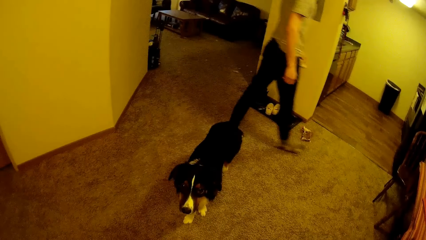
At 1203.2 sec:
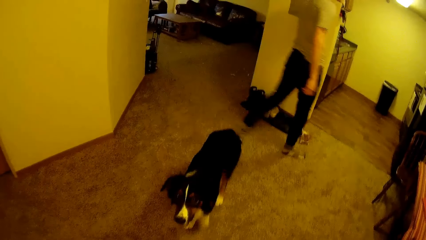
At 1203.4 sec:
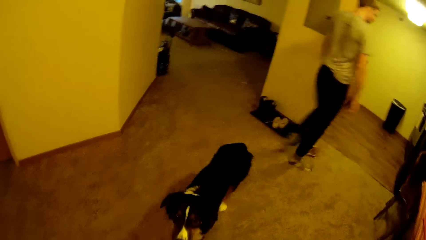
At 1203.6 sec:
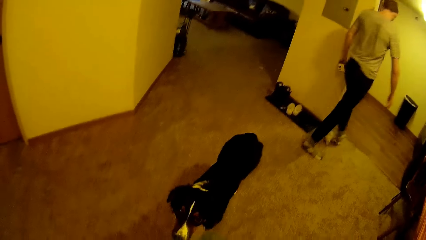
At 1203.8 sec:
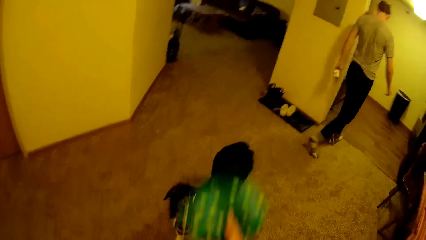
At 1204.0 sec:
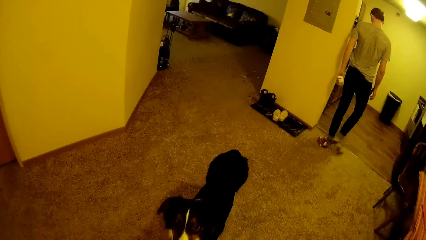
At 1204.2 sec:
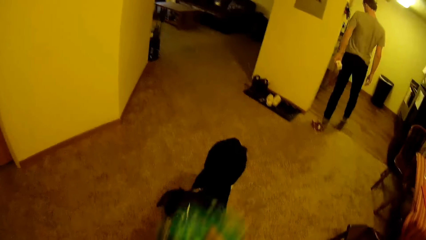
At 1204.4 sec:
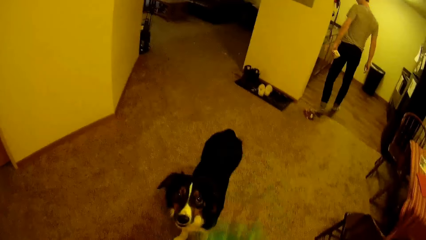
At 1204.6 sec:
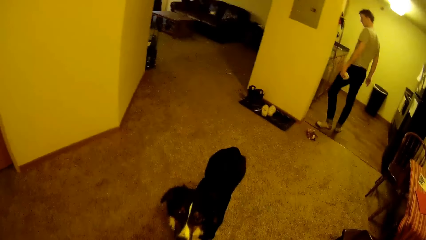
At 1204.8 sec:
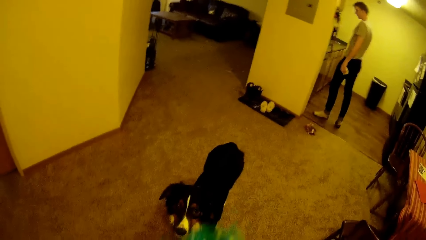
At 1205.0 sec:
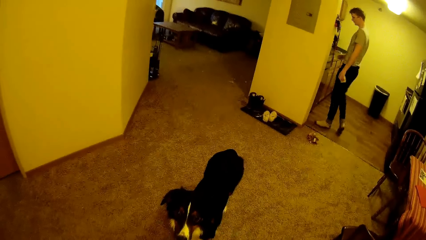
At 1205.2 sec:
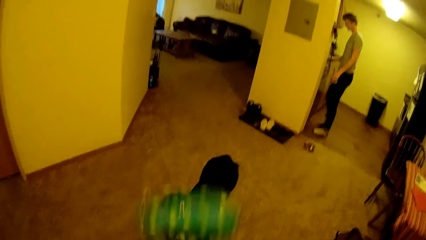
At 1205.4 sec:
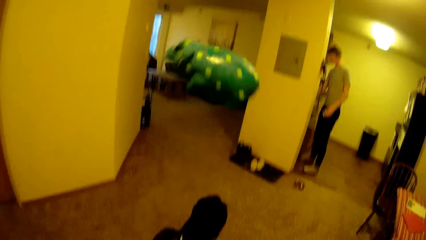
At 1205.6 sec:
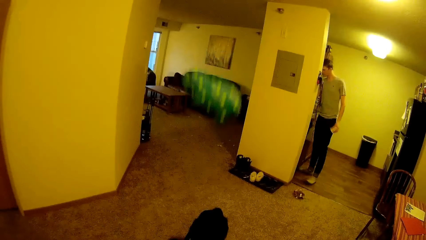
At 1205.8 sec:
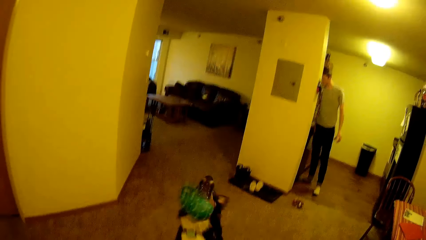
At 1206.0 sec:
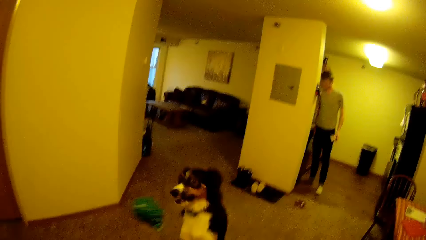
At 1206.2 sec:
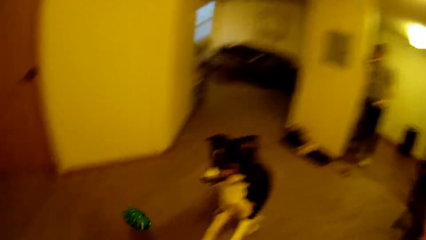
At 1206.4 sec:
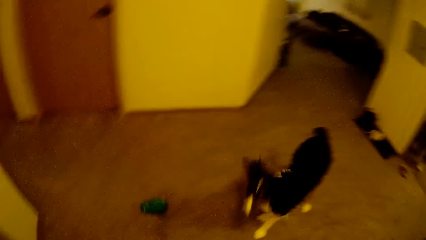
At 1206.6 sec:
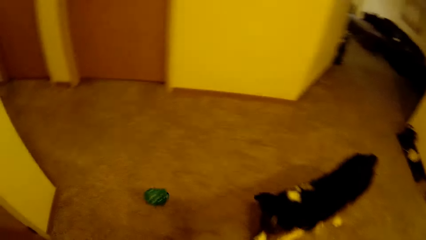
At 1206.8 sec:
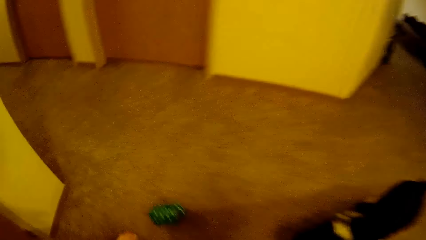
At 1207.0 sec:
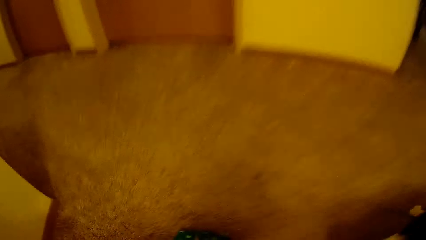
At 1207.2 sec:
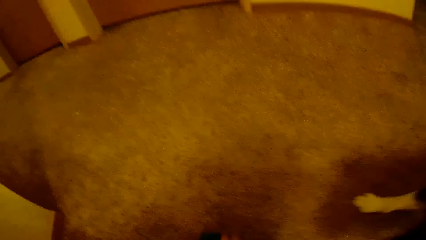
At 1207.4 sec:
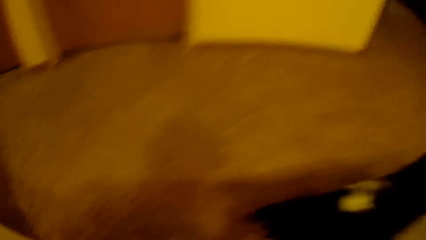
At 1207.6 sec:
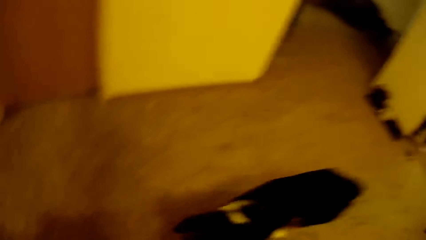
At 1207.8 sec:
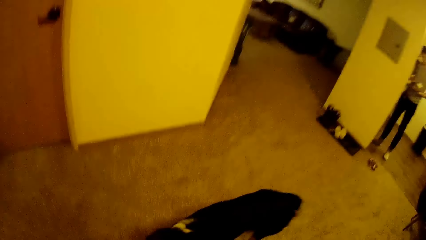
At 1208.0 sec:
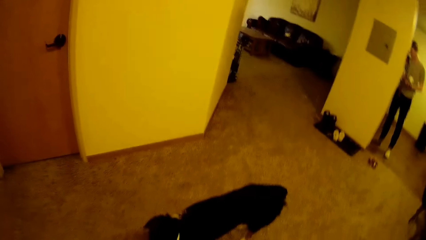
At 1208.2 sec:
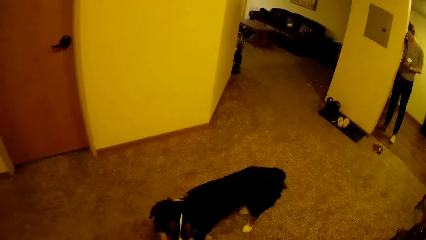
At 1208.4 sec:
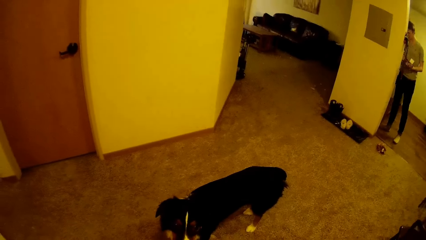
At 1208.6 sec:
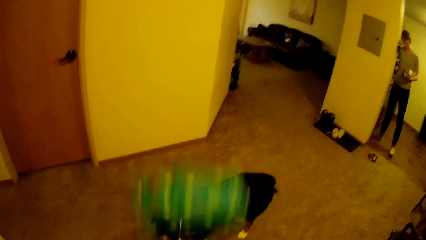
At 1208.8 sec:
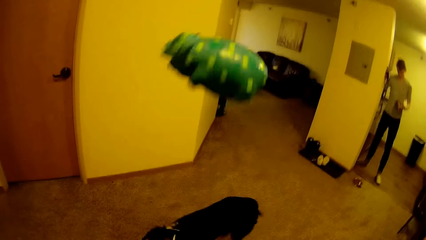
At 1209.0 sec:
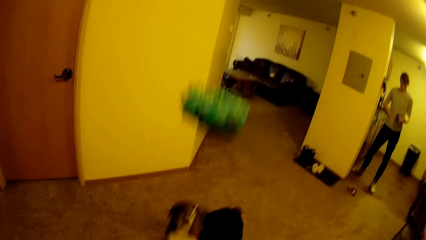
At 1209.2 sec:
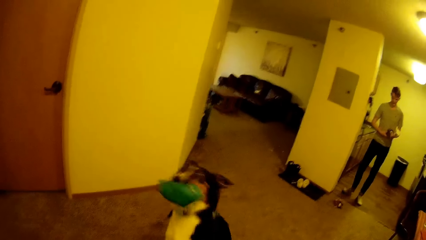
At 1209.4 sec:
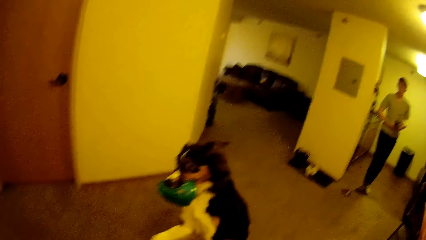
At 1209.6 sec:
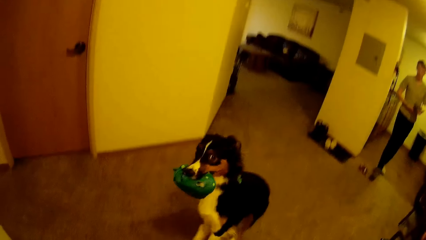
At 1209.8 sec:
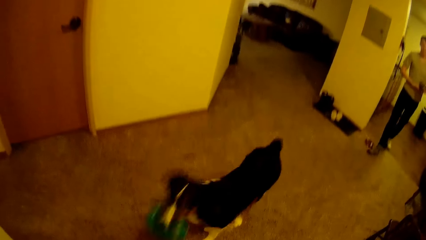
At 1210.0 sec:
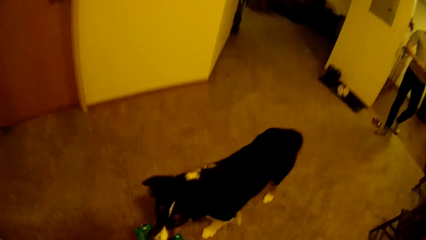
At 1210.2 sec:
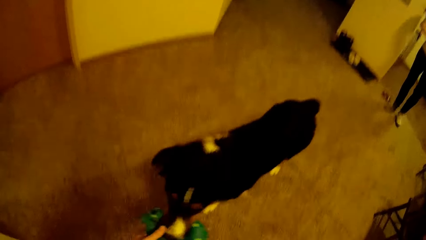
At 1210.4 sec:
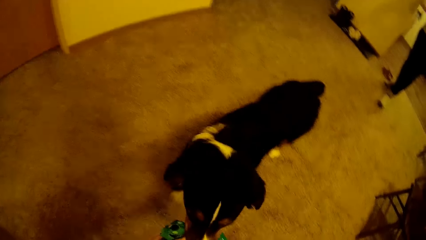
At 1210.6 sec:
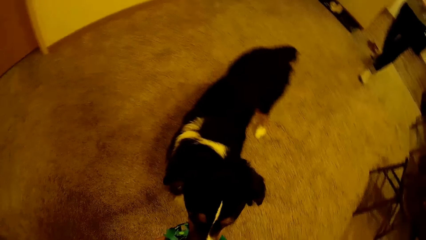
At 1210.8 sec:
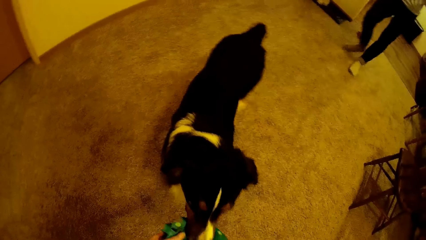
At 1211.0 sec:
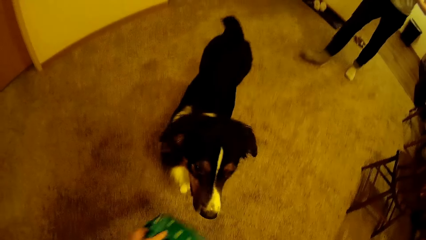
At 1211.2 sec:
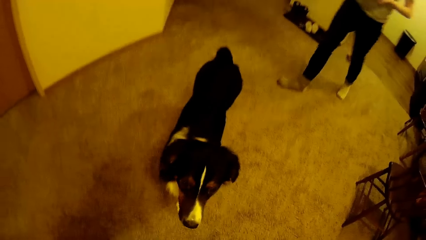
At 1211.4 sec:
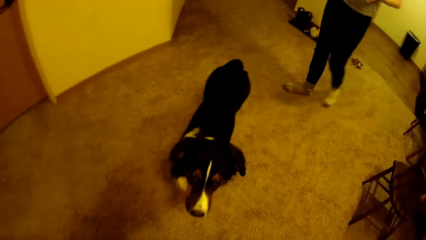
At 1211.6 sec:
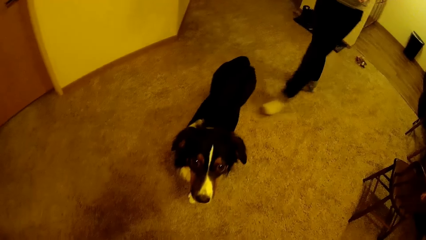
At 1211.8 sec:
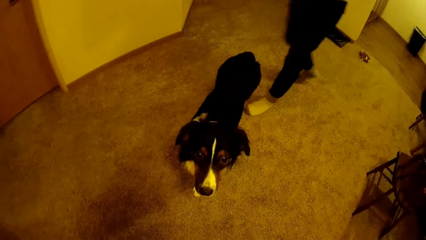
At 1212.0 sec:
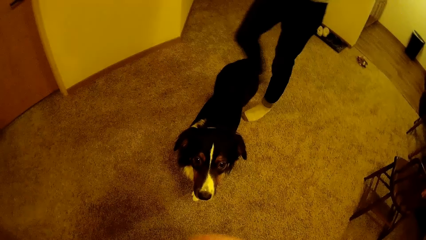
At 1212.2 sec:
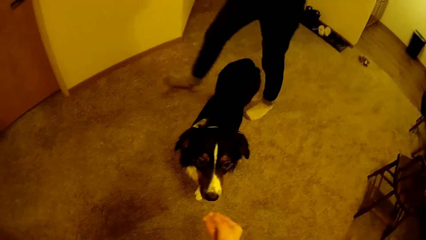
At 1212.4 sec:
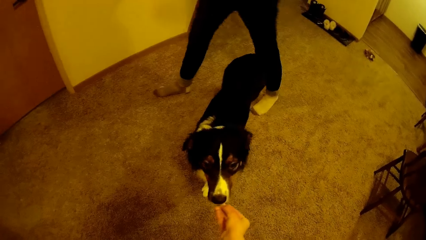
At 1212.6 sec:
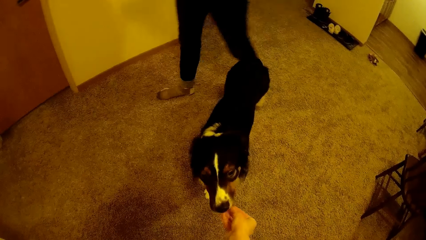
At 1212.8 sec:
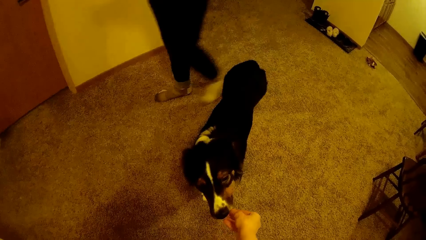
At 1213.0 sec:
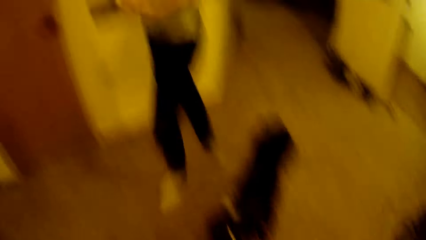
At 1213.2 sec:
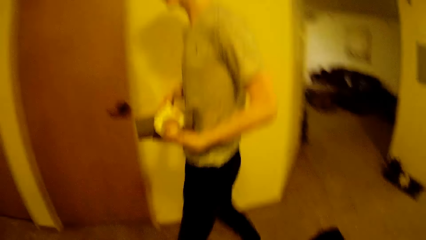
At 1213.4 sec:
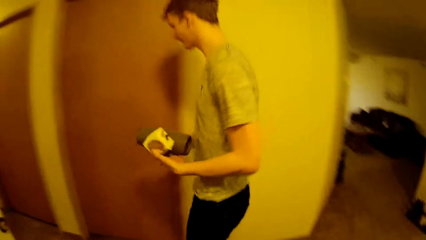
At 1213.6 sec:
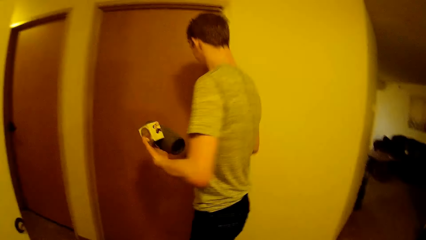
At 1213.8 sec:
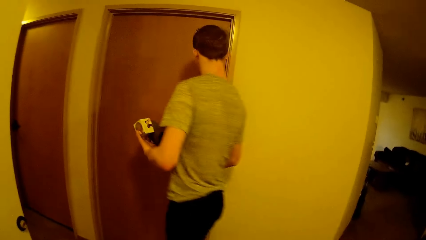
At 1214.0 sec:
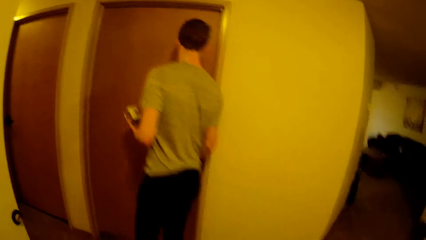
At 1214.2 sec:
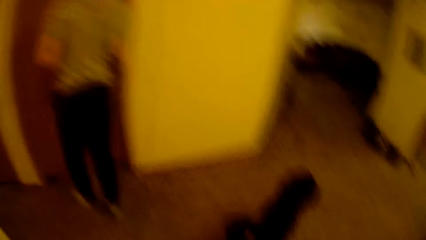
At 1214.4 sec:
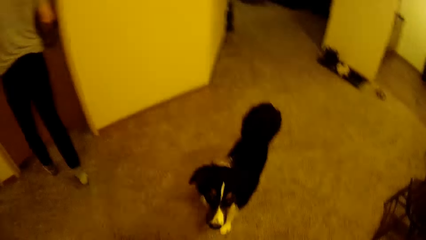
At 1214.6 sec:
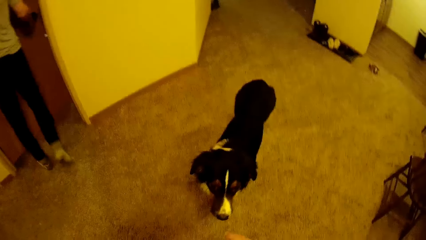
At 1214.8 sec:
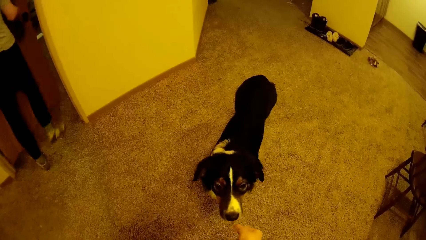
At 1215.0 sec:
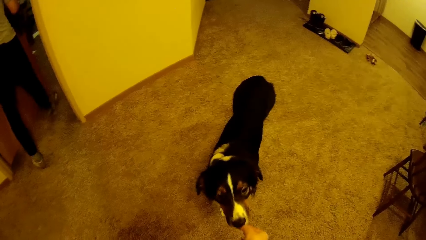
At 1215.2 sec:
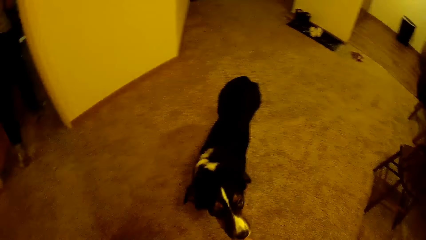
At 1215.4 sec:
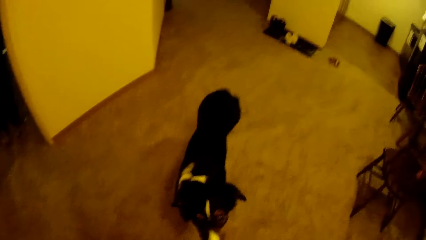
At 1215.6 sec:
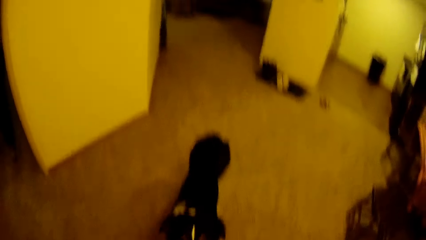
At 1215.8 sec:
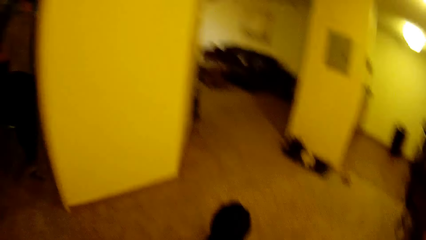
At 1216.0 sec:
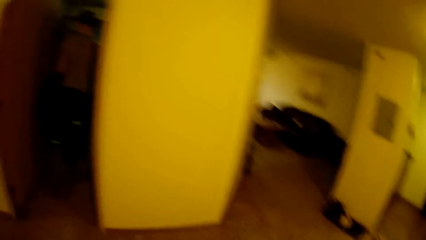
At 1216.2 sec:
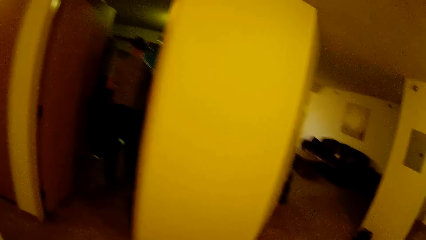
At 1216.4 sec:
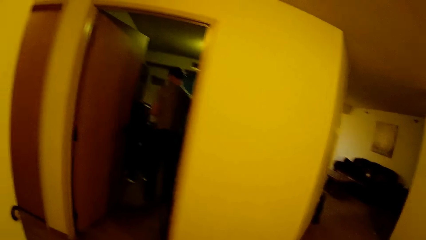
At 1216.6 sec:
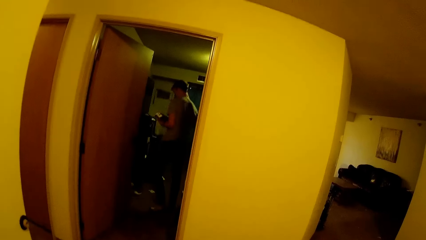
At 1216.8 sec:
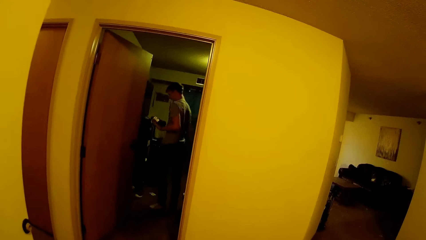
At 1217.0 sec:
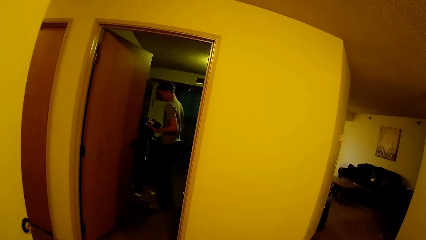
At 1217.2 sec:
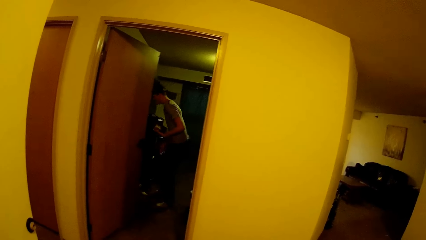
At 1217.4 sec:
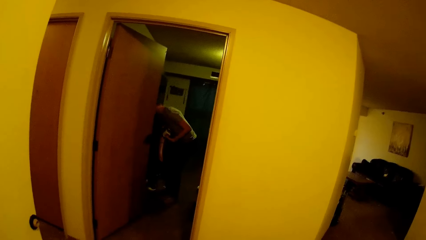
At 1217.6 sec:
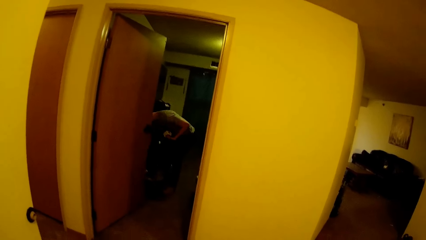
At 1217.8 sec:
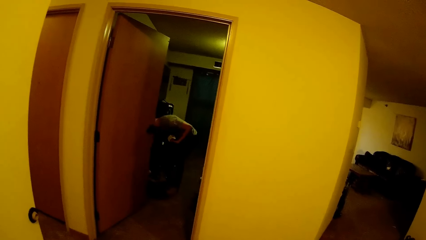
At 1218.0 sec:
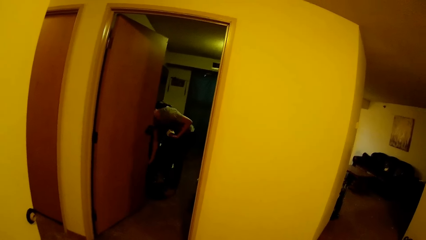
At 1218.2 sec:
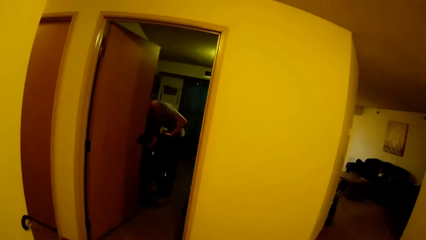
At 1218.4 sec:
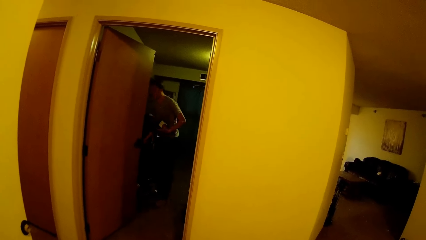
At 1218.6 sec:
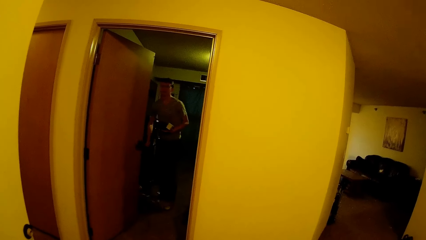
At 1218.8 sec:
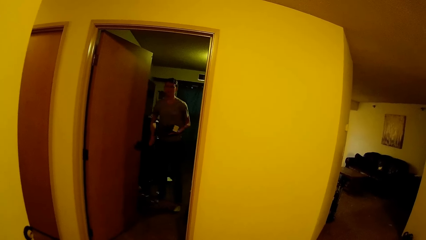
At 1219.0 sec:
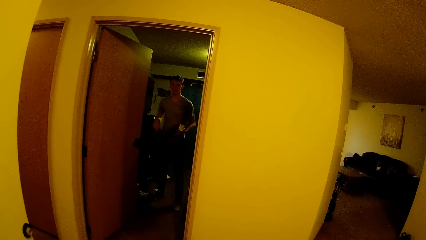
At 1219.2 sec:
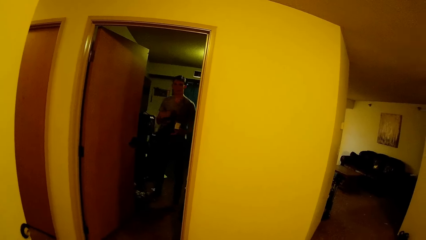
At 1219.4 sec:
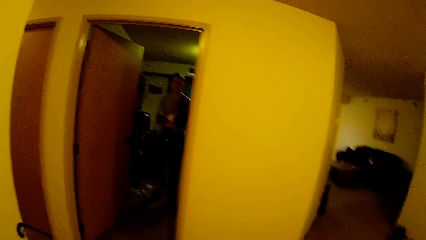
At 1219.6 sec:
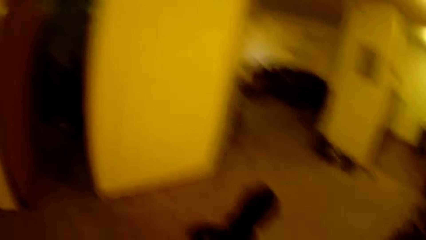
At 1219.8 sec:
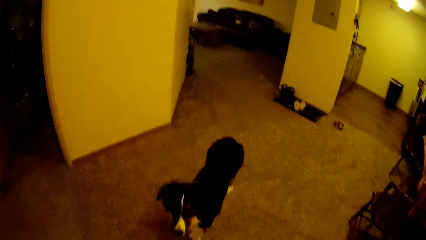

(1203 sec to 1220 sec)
The camera wearer trains the dog. They throw the toy at the dog. They throw the toy at the dog again. The man walks around the apartment past the dog. The man walks into a room. The camera wearer looks at the man. They look at the dog. They look at the man. The man picks up a jacket from the floor in the room.
